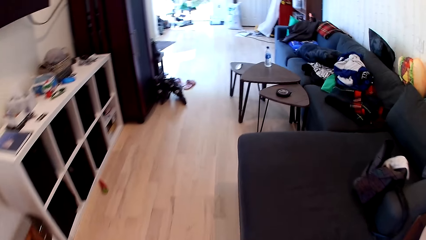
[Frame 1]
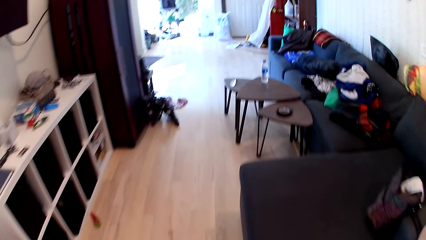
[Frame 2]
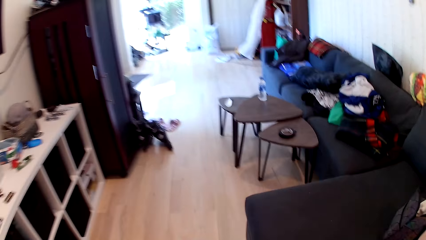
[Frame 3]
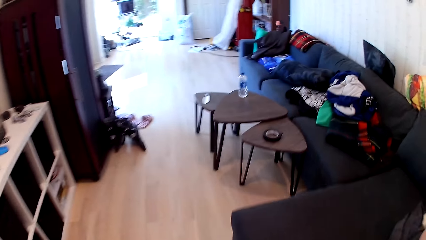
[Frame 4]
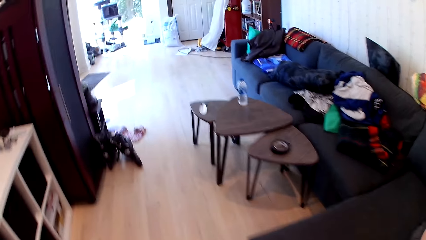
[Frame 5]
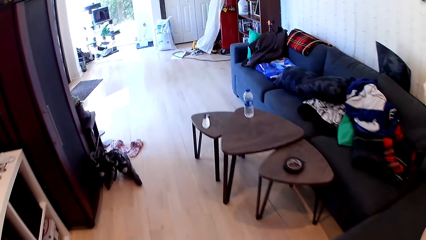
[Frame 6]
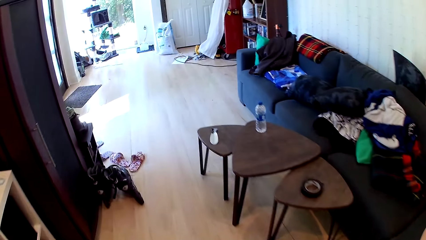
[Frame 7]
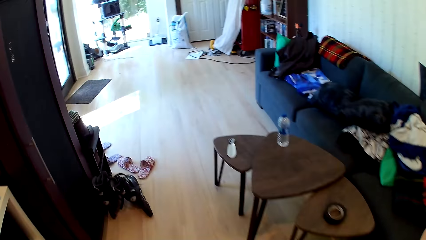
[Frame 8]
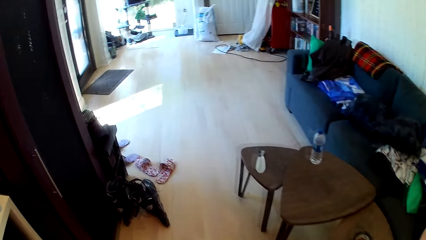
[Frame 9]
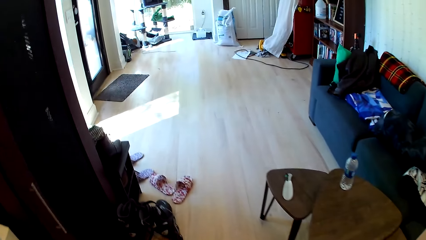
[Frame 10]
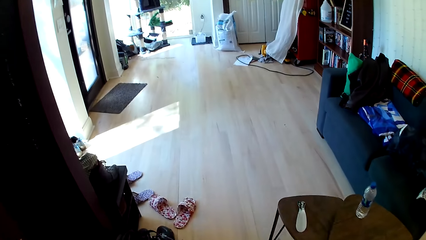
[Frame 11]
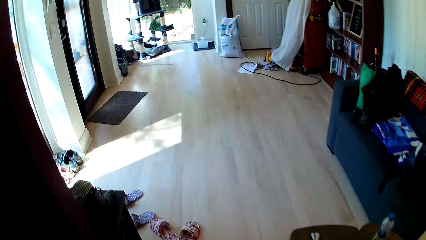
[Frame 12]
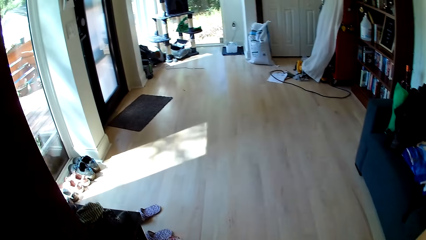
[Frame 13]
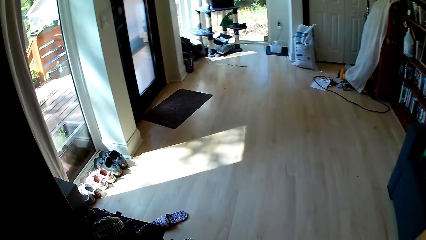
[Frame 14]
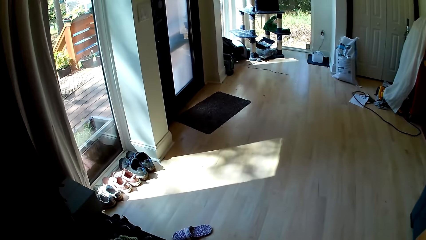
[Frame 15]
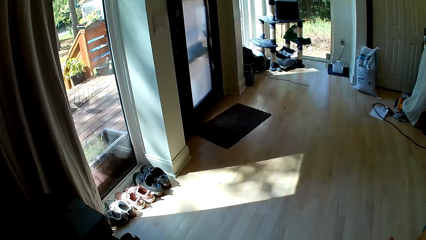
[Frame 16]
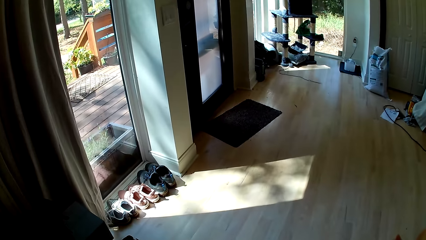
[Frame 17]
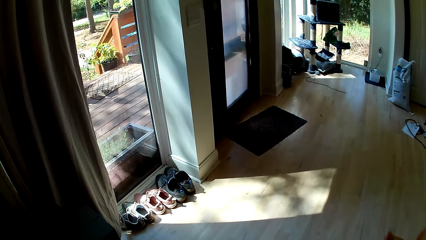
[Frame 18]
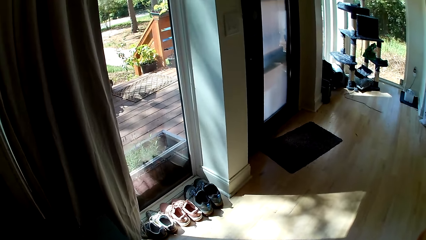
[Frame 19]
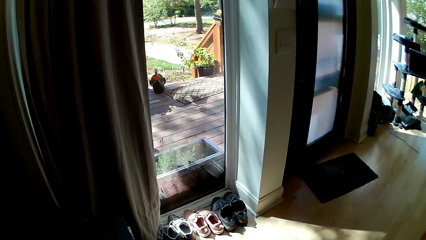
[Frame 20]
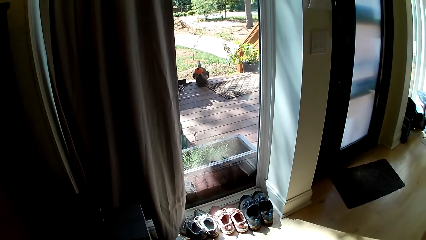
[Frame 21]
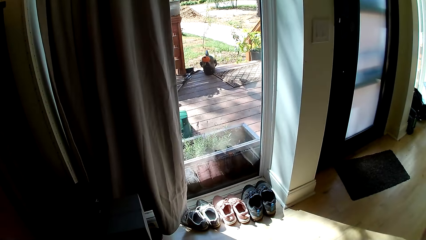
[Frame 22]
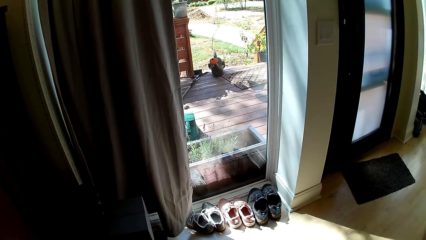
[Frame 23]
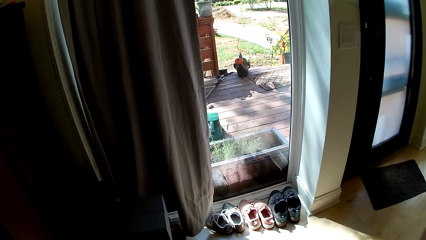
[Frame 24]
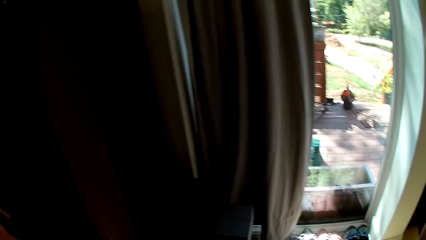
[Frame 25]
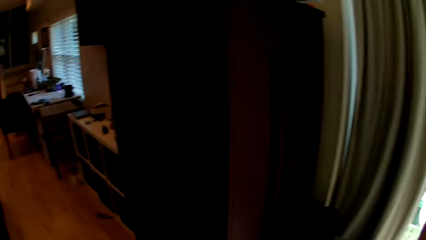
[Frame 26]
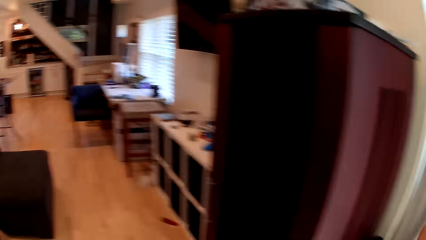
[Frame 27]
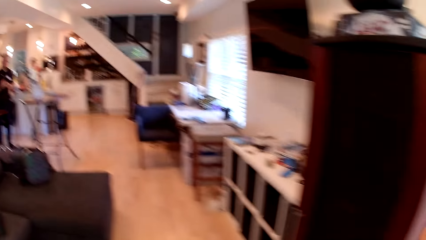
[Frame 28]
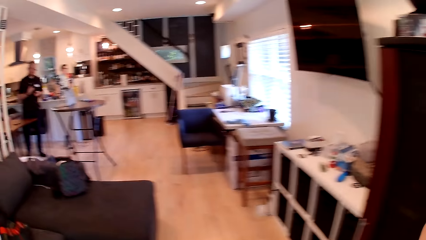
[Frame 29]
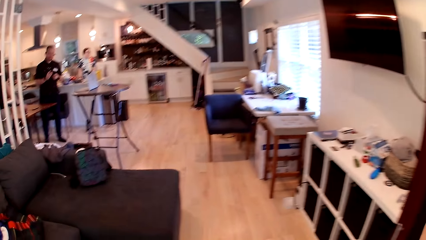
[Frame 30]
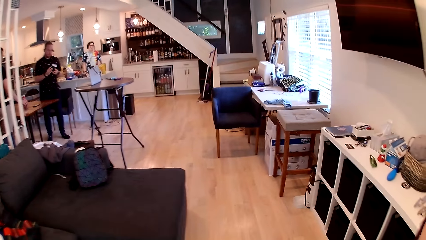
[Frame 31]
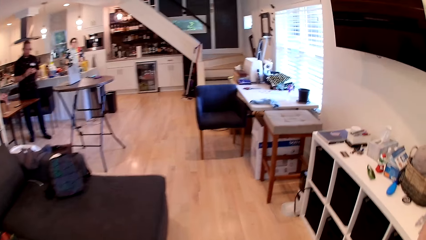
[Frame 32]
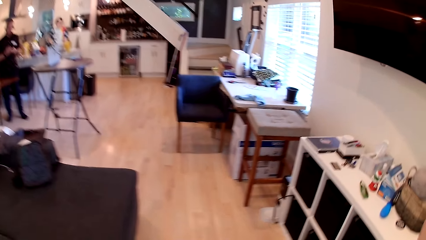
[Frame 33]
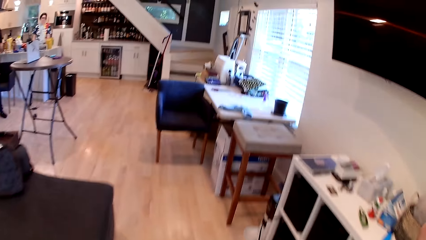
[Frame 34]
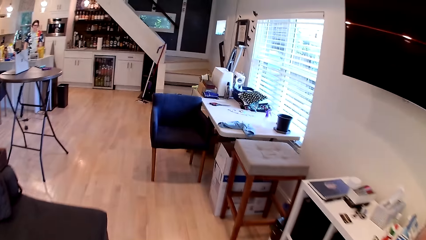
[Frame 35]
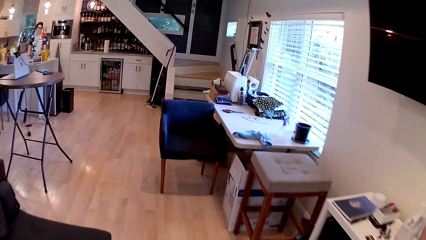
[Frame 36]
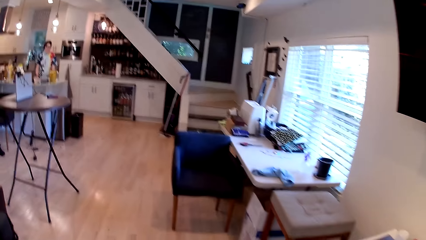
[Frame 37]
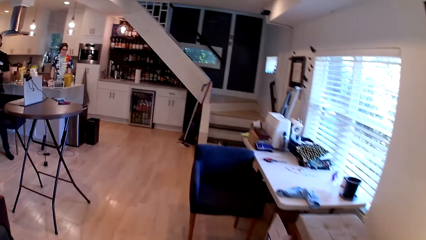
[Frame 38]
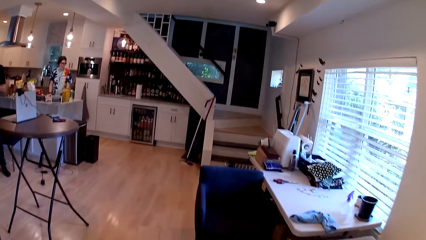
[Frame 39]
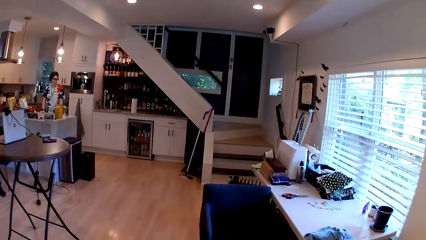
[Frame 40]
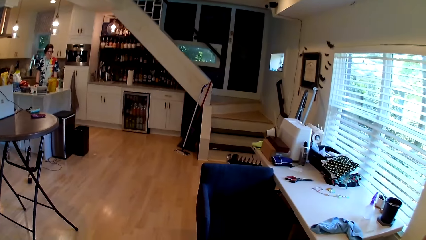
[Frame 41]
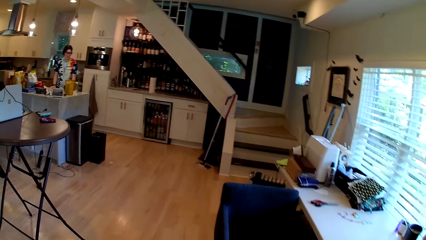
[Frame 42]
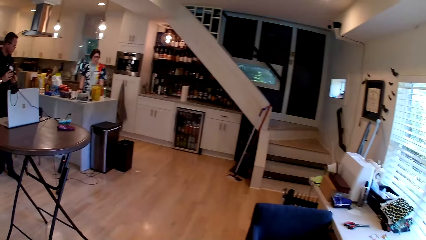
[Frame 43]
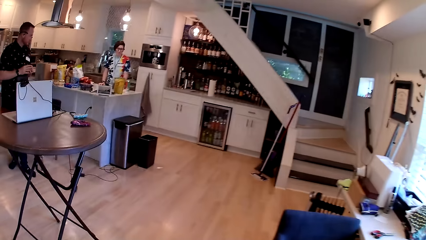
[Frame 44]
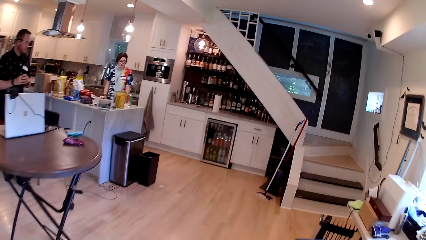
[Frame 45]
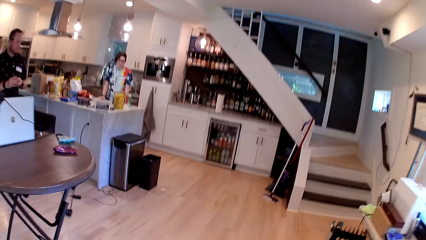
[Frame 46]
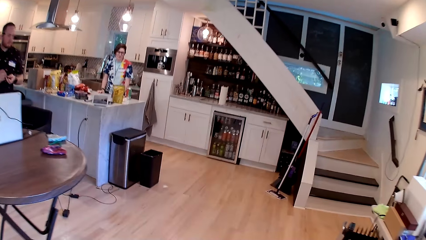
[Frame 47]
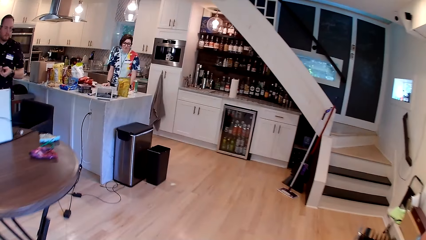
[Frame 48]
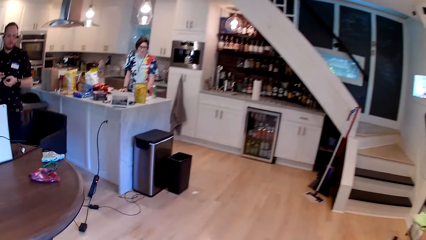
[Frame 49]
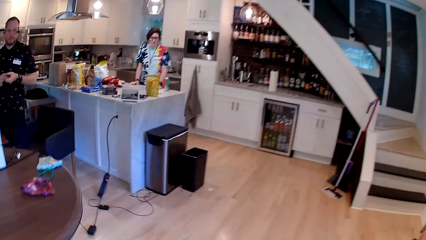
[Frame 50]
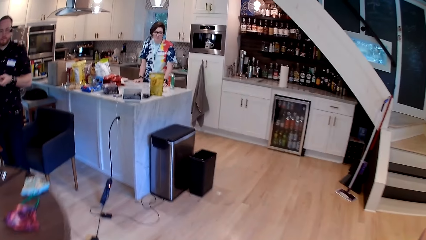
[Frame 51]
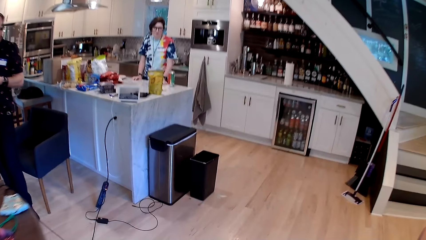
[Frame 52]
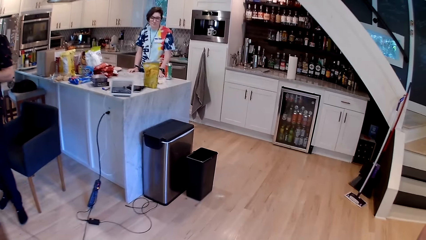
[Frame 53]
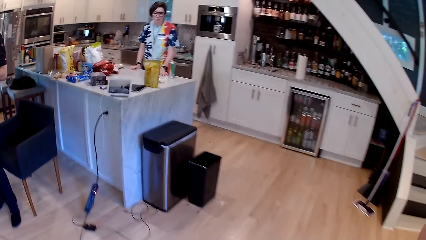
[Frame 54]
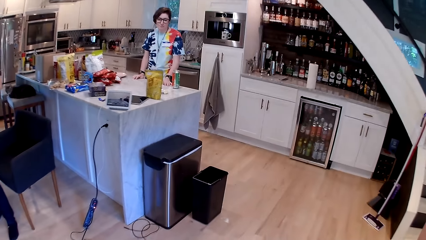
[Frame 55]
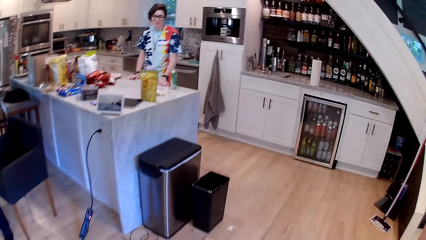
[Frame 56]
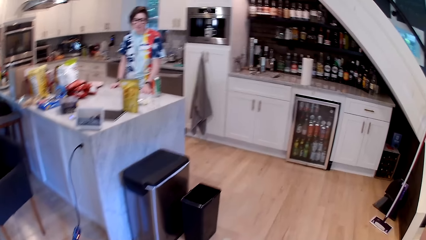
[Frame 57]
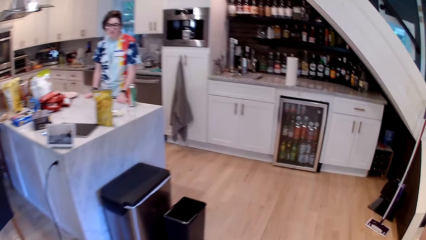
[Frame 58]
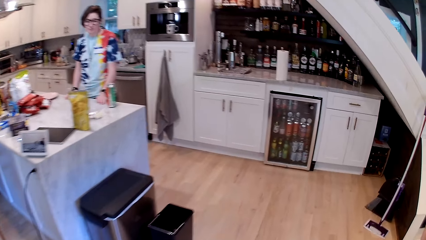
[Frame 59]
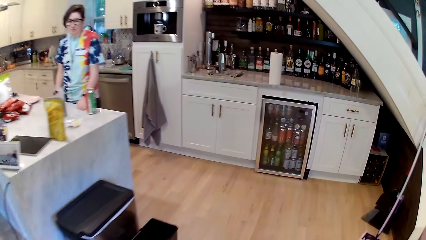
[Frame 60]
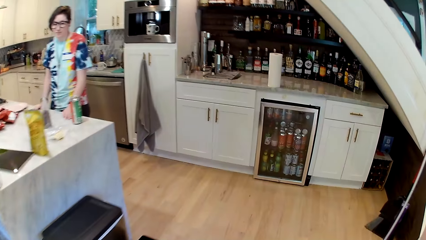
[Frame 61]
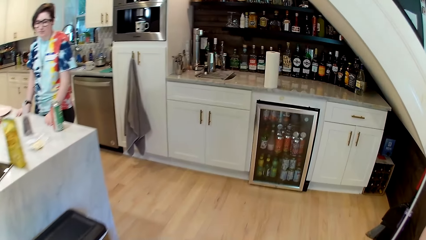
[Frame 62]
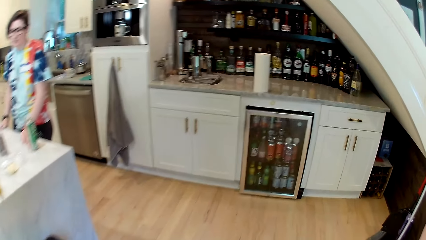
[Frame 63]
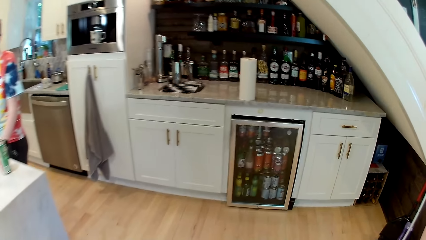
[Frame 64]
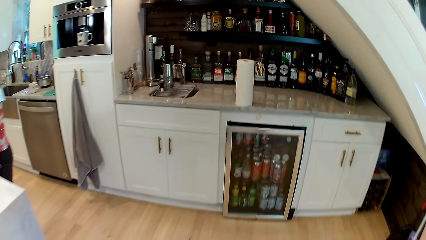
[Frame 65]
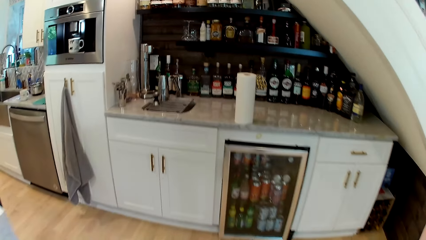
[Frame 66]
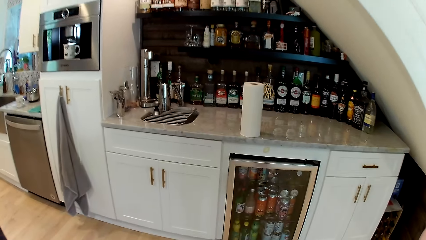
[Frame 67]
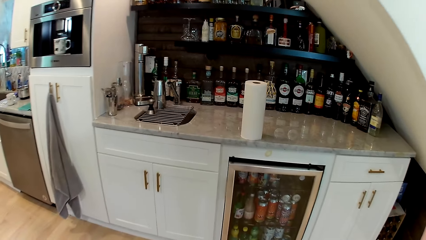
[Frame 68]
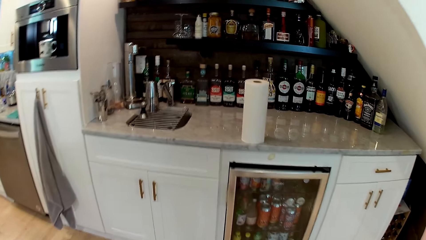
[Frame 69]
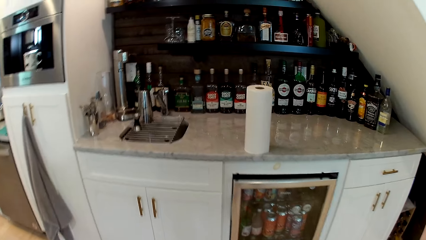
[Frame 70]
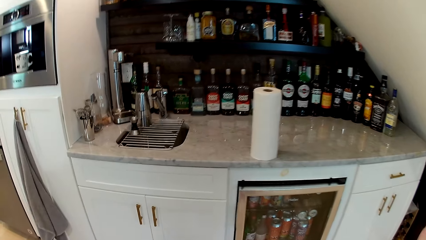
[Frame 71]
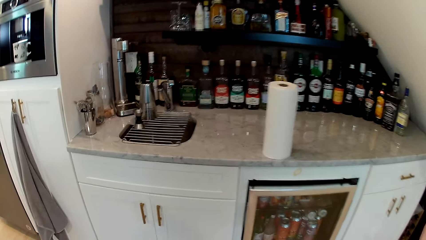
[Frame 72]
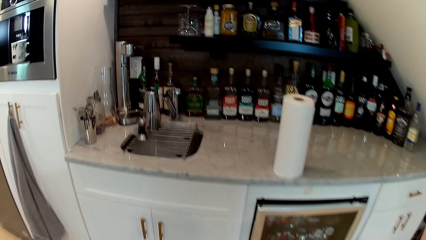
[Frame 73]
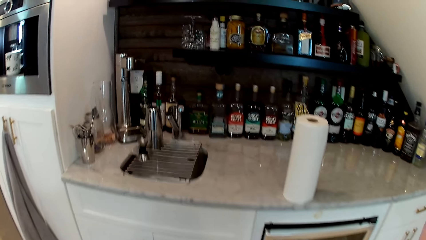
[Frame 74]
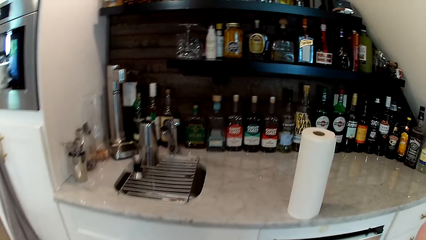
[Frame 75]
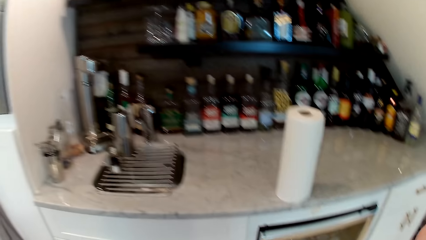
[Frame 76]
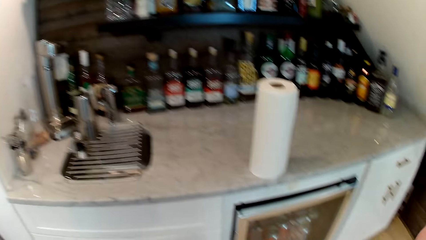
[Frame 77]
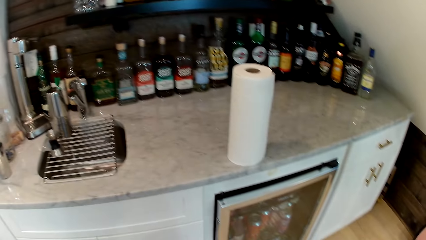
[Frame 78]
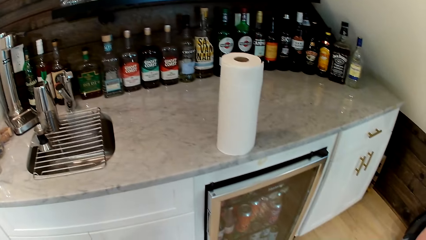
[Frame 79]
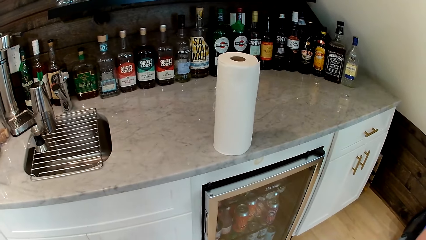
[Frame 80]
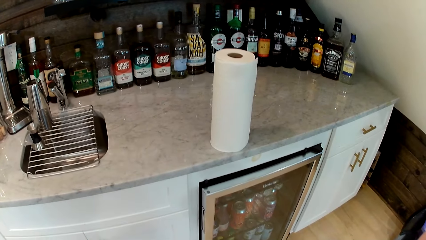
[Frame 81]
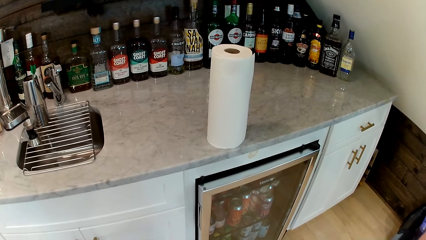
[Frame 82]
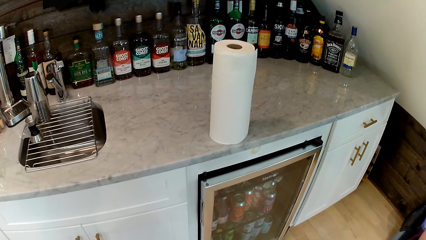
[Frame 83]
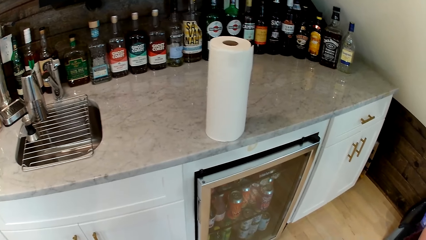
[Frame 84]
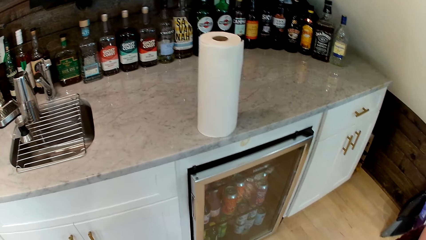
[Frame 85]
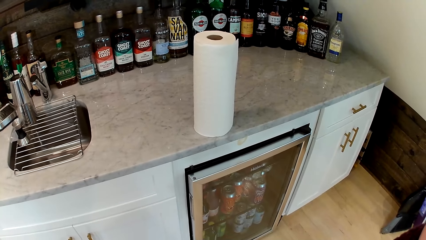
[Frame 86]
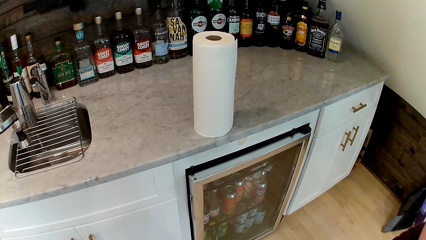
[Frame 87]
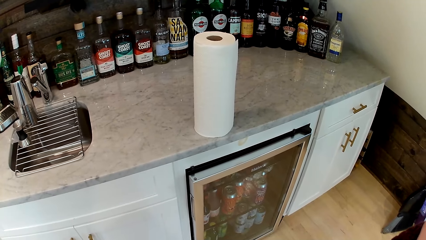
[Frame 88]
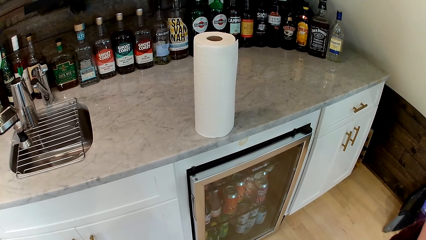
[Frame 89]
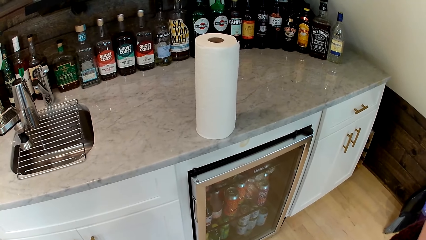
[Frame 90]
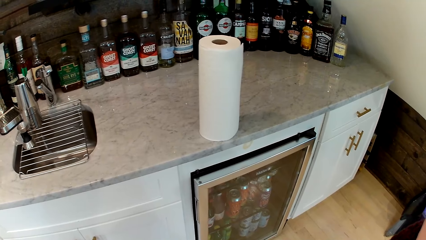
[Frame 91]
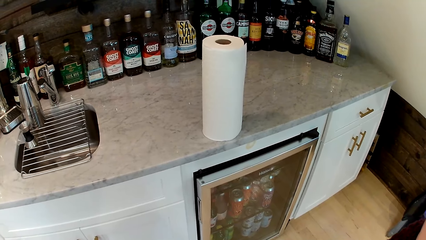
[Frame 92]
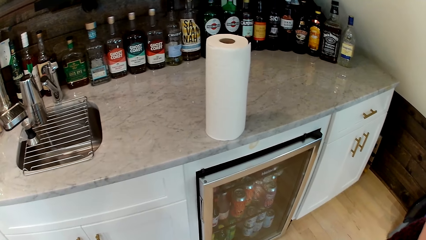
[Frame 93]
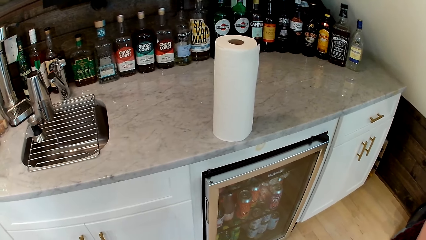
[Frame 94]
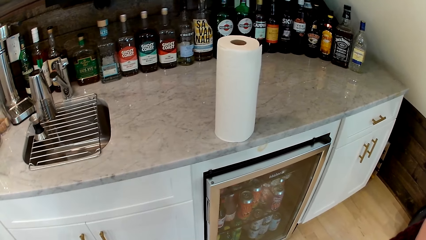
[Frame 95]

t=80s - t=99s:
The camera wearer turns back. They stand by the counter.
